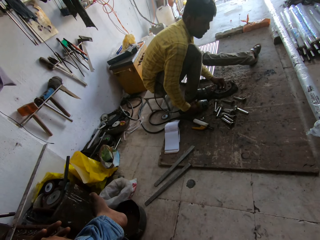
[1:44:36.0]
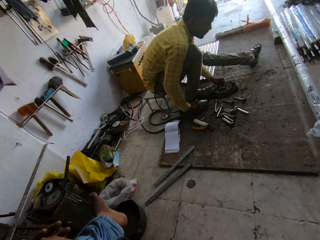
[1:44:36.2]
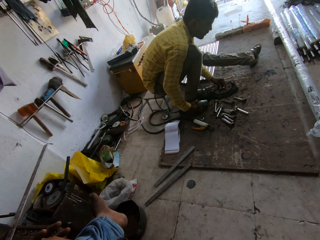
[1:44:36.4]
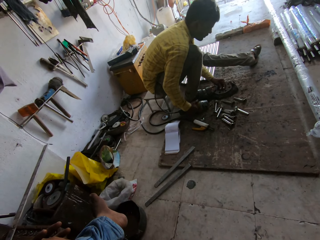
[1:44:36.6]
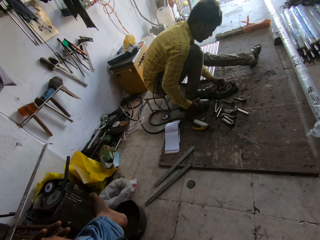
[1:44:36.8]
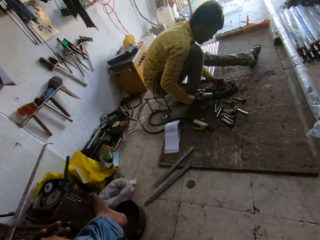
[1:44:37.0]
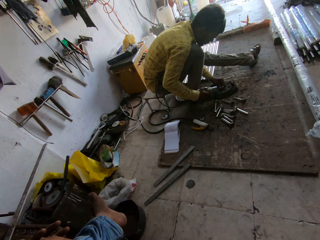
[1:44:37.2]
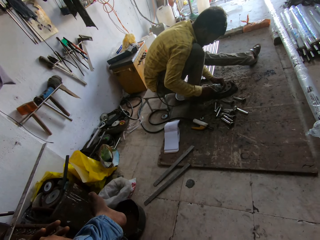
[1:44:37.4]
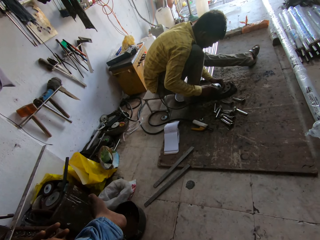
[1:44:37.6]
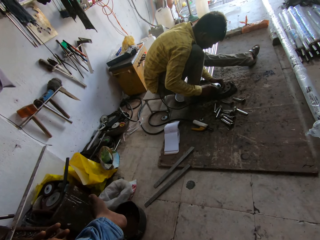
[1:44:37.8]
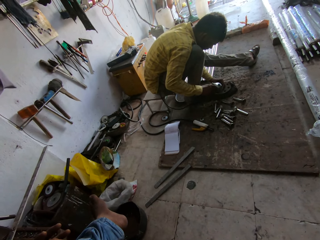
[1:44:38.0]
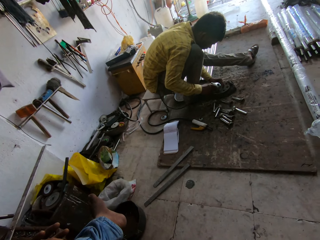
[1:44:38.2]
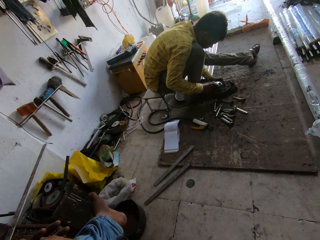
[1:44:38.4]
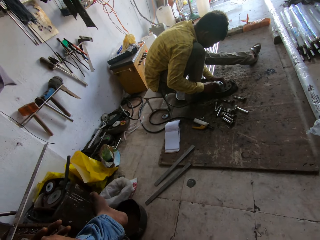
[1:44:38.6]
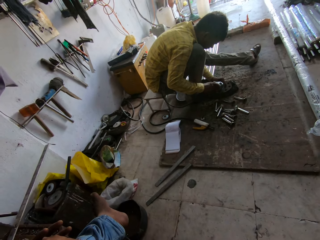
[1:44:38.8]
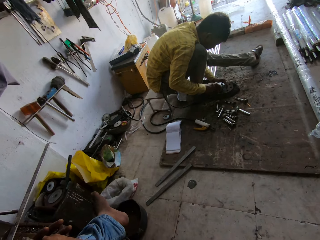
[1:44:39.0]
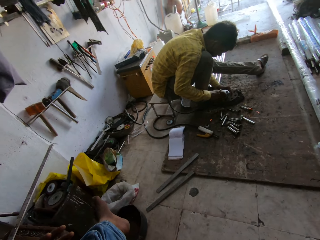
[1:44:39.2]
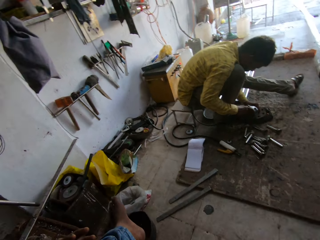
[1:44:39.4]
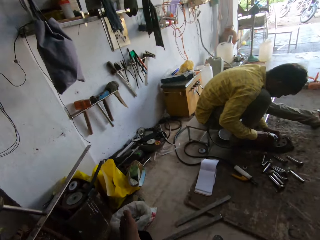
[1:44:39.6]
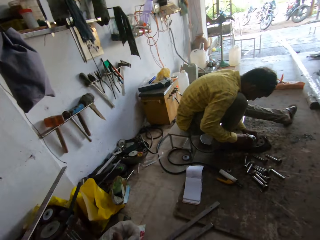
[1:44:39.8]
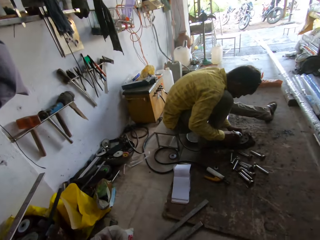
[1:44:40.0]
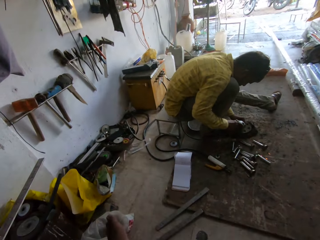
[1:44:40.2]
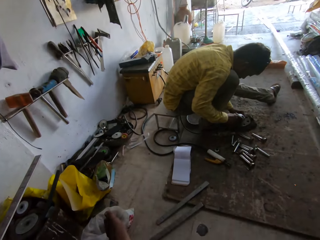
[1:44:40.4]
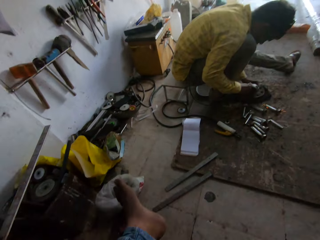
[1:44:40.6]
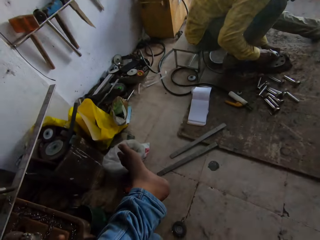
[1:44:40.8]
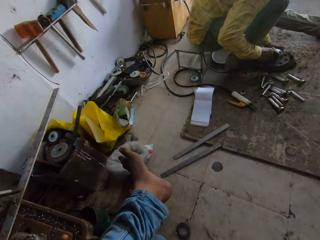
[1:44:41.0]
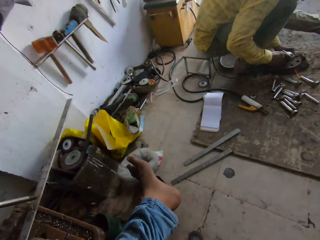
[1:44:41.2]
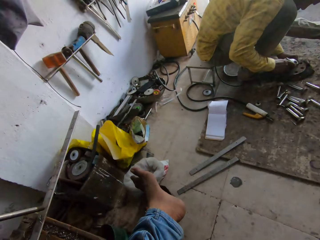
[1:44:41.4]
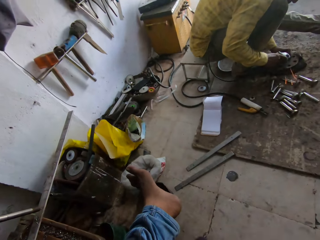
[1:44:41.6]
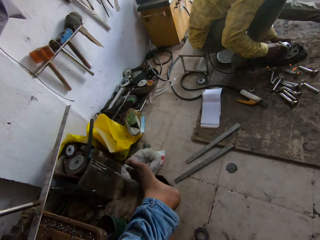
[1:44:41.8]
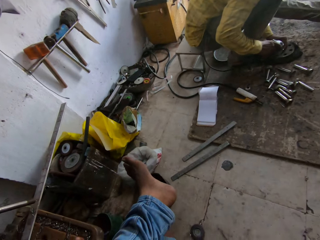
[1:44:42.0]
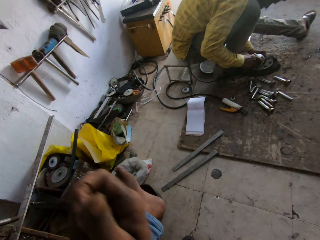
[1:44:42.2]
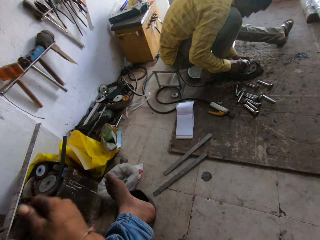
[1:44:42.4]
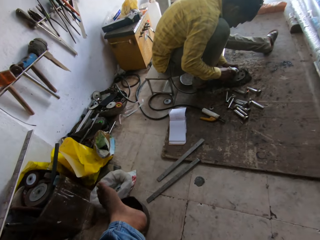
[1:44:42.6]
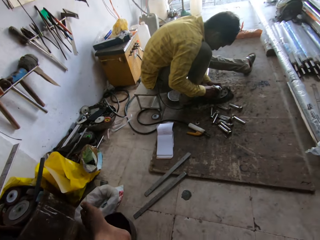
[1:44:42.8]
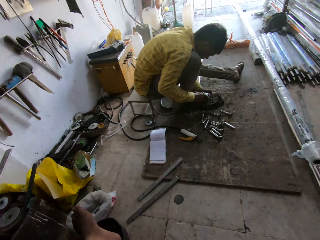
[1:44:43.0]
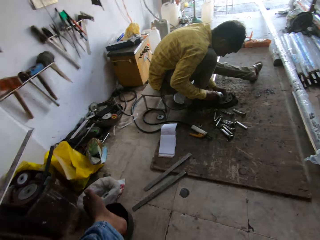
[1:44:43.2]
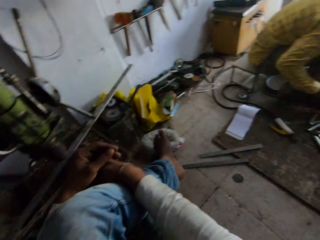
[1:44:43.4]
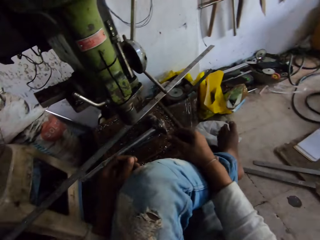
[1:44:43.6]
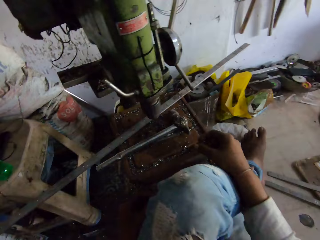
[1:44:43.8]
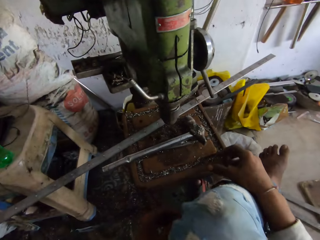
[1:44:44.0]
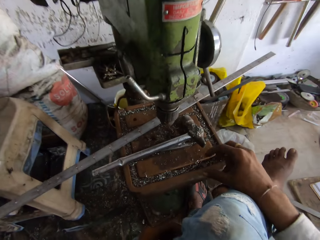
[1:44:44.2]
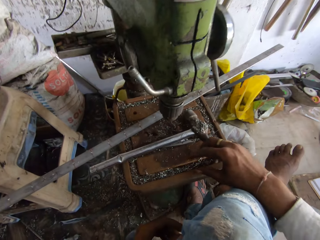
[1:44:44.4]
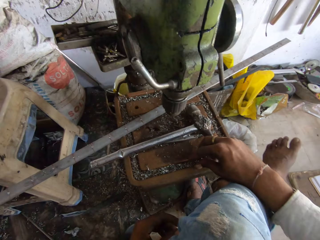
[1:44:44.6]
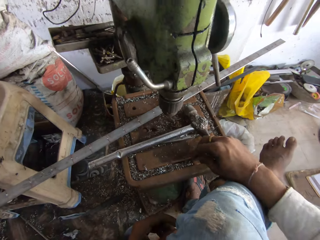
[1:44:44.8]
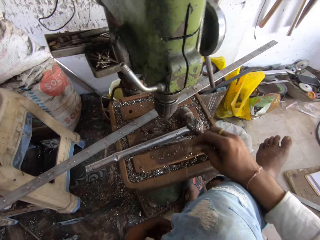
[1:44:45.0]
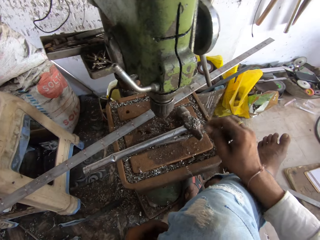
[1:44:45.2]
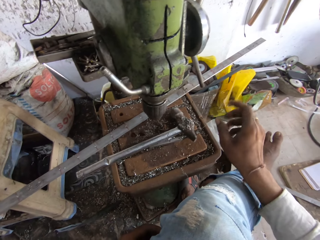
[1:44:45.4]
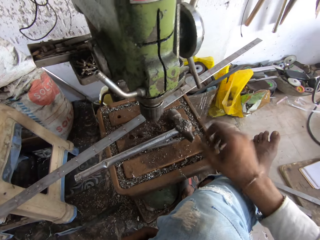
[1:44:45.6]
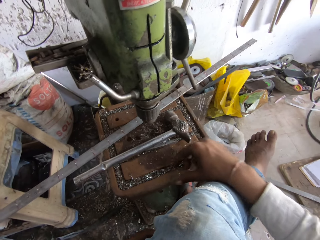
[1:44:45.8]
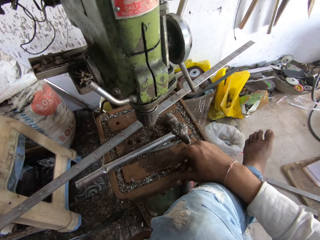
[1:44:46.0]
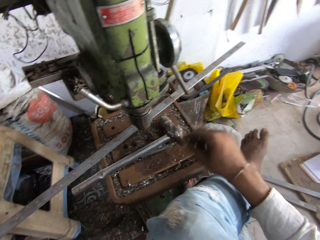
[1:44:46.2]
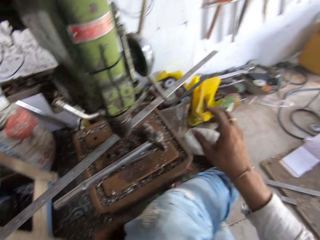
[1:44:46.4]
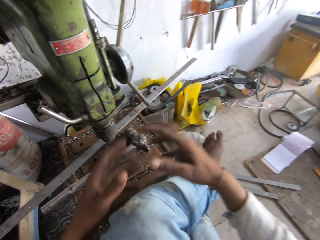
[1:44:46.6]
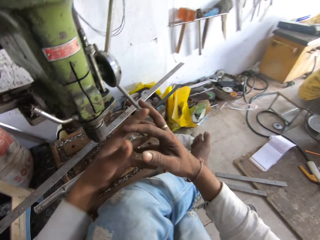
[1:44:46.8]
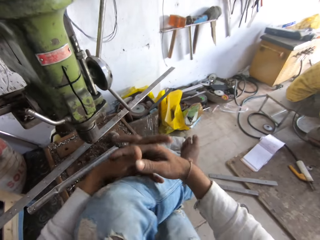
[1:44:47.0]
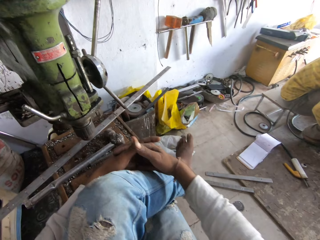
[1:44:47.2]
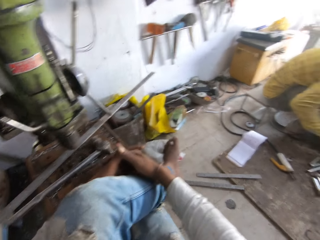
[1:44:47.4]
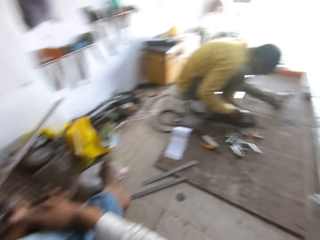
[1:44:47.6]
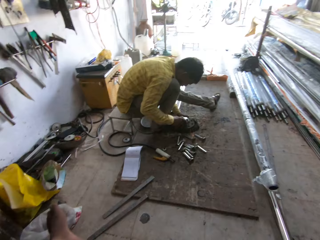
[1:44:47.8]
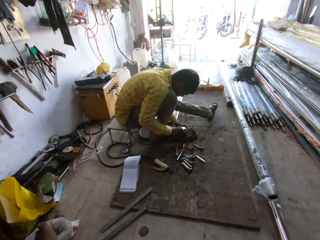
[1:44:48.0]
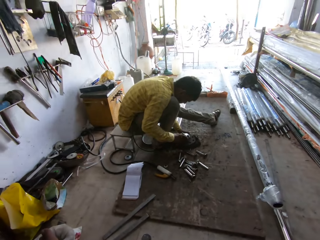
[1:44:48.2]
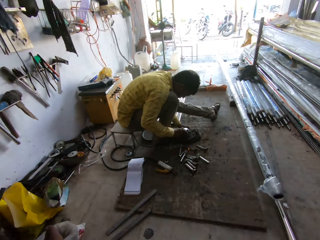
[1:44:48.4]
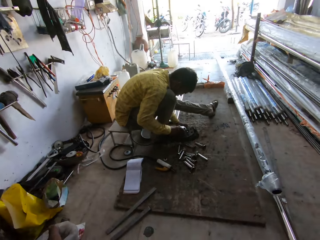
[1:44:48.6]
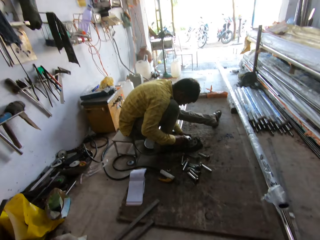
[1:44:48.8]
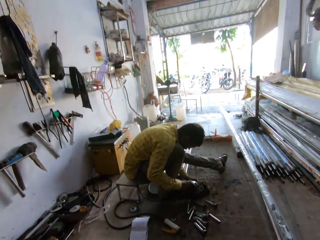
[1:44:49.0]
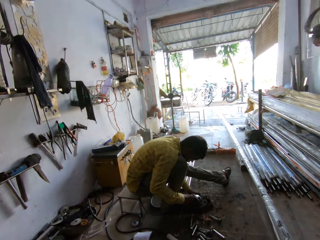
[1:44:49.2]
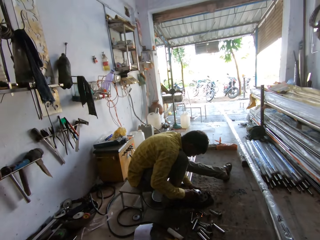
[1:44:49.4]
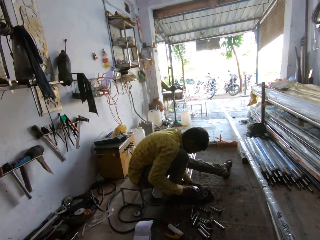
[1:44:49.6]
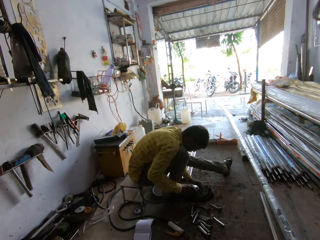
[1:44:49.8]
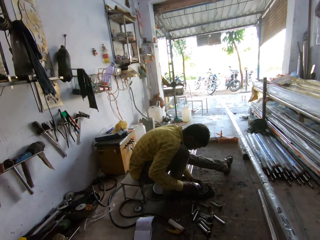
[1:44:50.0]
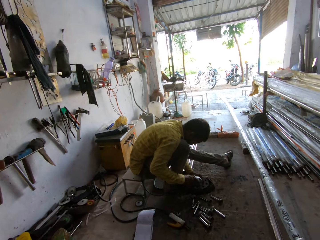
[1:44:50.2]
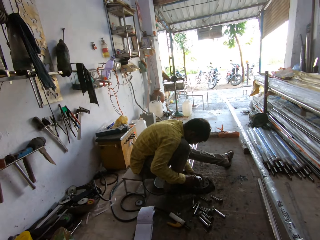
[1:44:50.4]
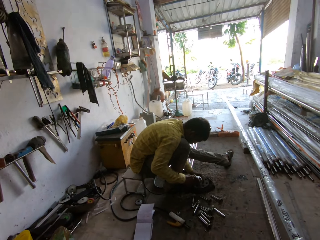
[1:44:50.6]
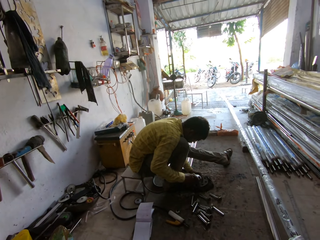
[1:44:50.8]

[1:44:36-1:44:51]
A man polishes metal. The camera wearer moves metal threads on the table. They pick up a metal particle. They drop the metal particles. They pick up the metal particles. They drop the metal particles. They cross fingers. They fold the hands. They look around.

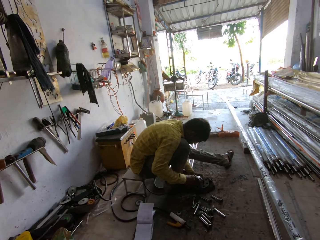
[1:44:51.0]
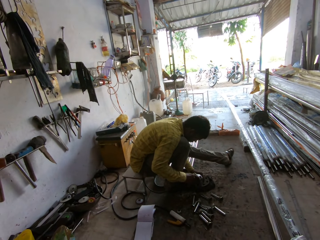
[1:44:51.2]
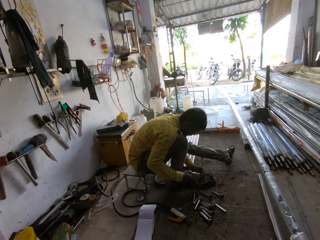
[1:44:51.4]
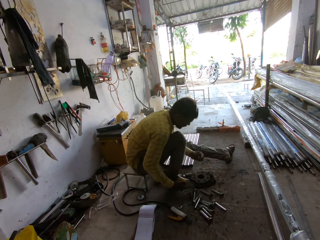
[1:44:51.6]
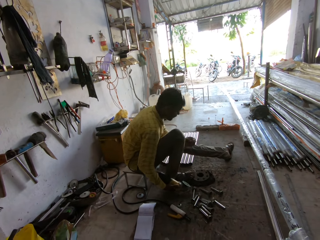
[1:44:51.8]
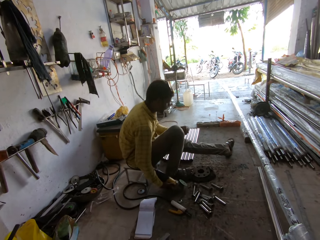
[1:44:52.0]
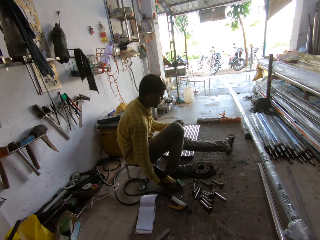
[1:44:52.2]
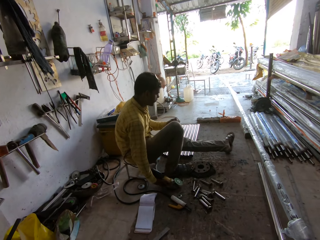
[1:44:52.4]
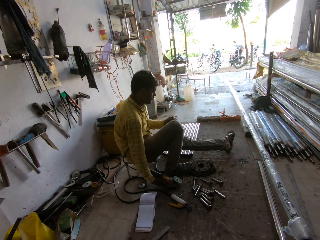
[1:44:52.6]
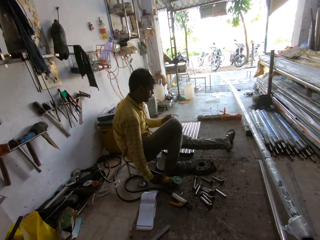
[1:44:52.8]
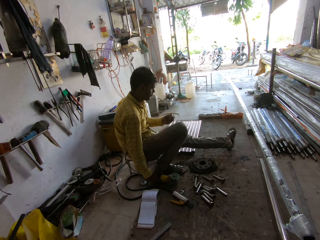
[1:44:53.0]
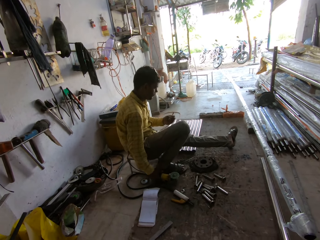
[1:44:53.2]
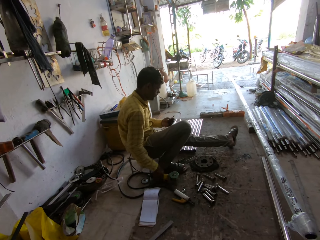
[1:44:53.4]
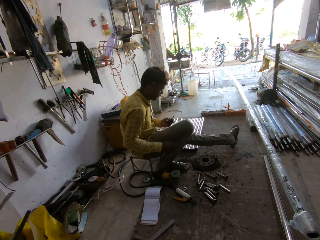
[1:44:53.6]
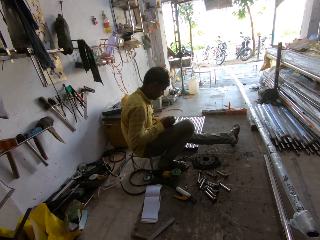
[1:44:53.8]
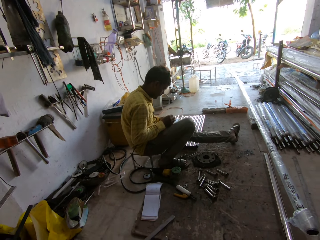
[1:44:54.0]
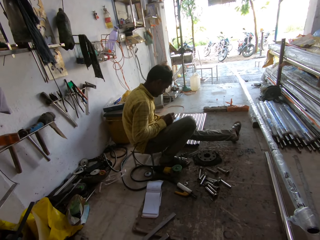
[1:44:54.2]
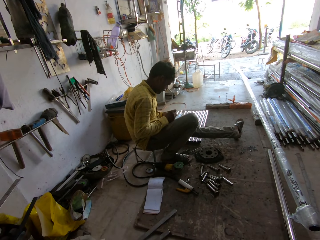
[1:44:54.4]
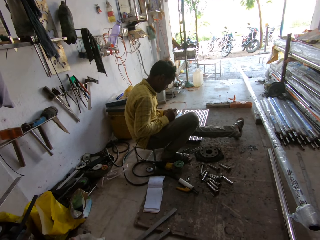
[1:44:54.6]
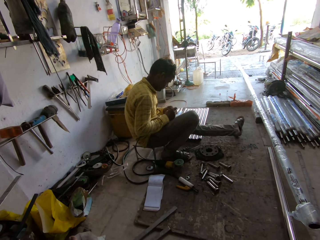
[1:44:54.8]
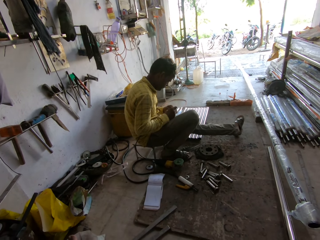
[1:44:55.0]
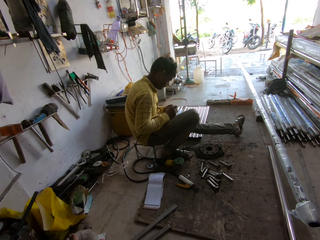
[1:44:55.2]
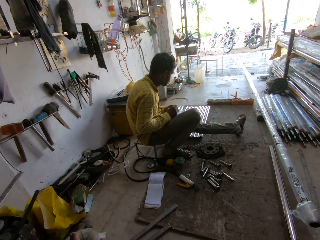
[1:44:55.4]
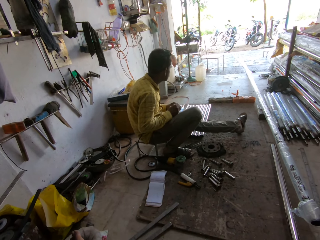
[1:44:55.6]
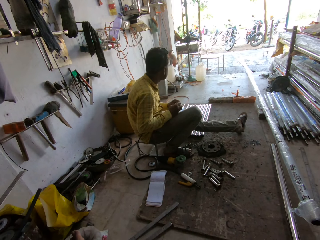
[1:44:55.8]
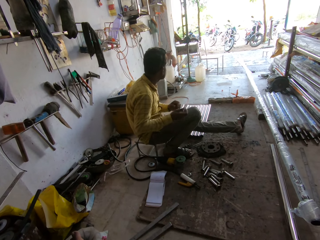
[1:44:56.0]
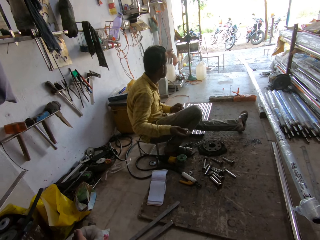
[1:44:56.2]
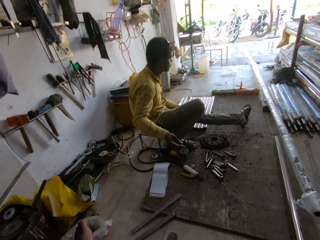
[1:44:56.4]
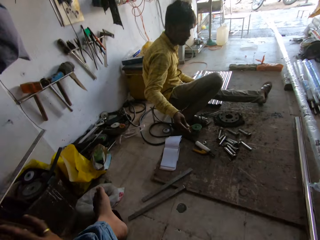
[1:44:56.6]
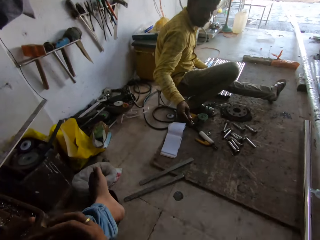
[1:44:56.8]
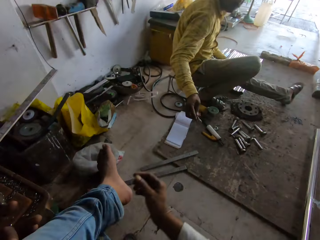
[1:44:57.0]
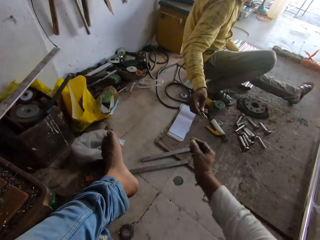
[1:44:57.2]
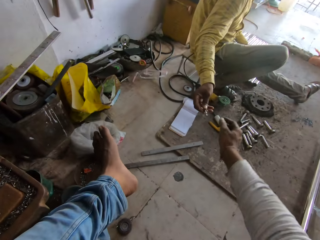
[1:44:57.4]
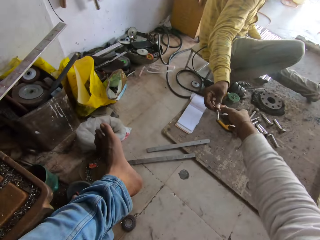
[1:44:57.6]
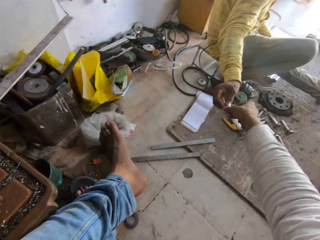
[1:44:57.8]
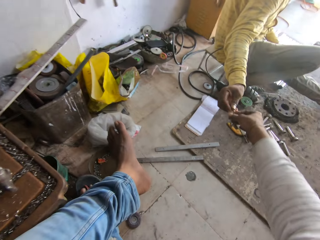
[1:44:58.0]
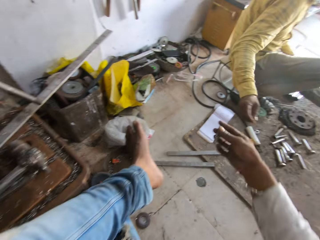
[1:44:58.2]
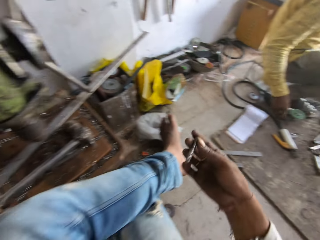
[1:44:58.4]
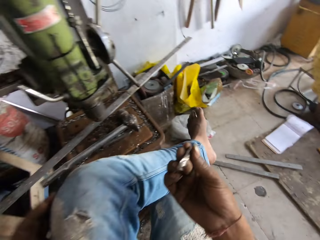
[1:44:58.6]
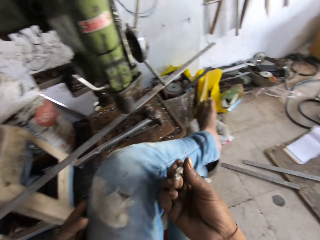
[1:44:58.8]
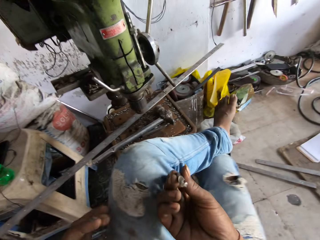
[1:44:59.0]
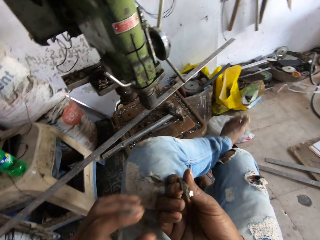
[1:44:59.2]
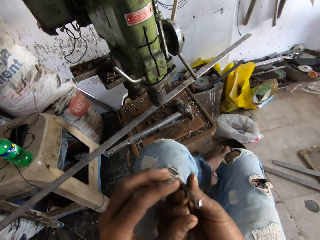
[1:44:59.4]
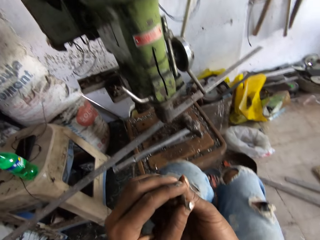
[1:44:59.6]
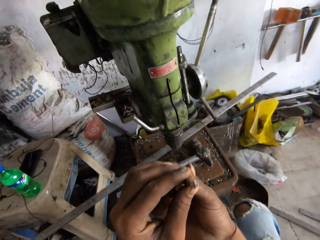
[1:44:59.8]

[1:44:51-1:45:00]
A man drops an angle grinder and touches metal. The camera wearer picks up the metal from the man.
